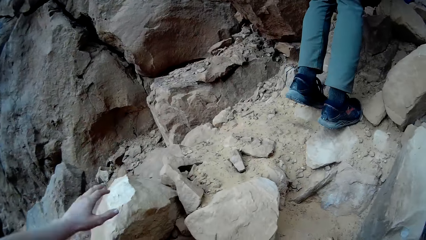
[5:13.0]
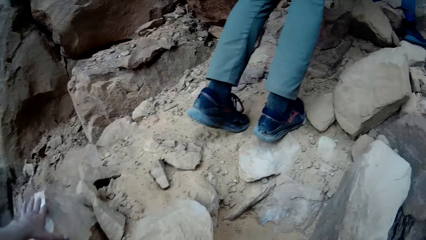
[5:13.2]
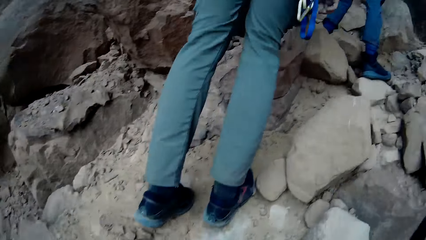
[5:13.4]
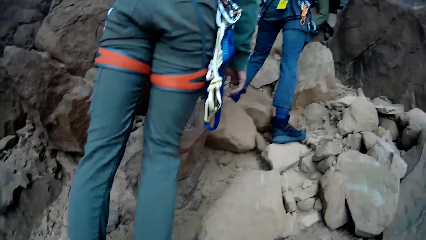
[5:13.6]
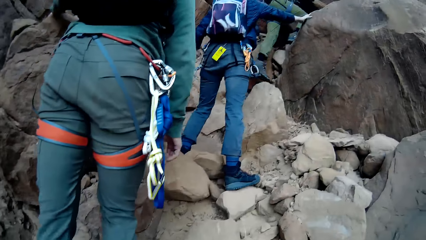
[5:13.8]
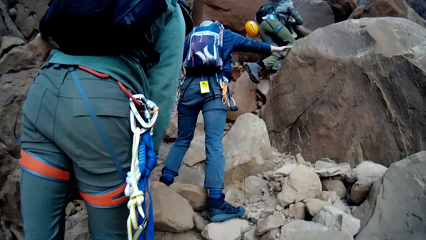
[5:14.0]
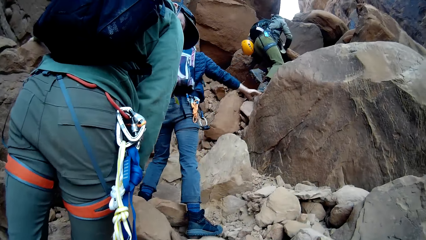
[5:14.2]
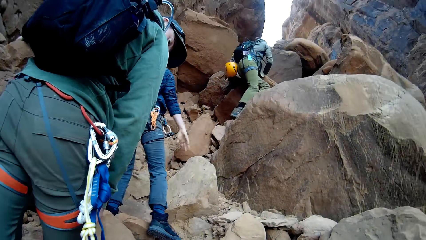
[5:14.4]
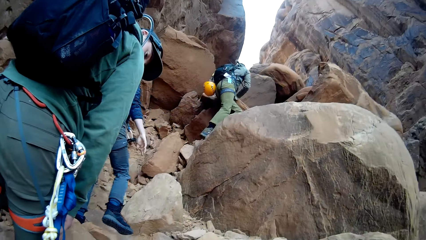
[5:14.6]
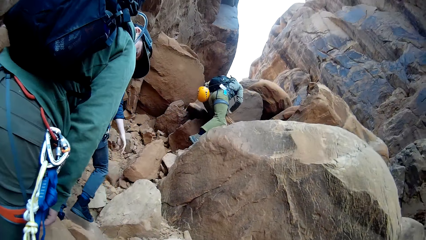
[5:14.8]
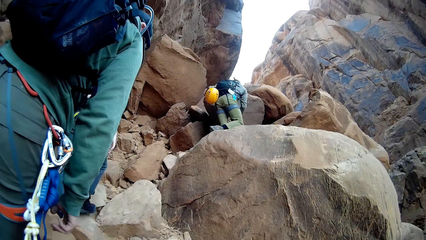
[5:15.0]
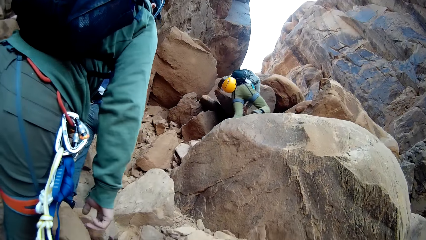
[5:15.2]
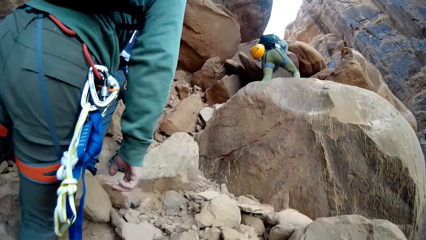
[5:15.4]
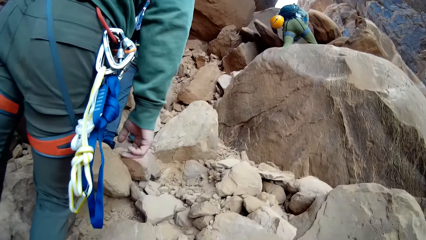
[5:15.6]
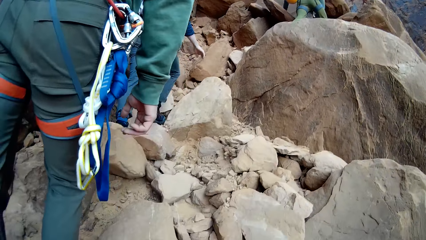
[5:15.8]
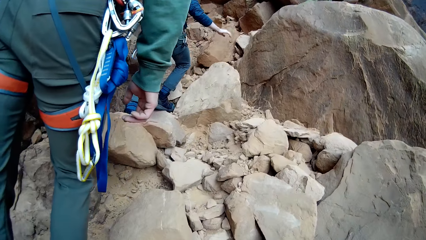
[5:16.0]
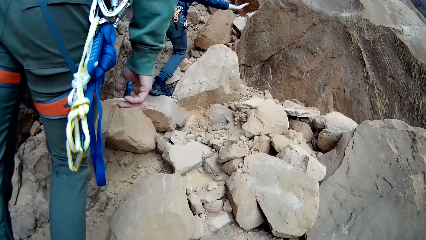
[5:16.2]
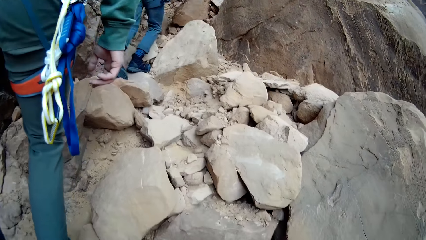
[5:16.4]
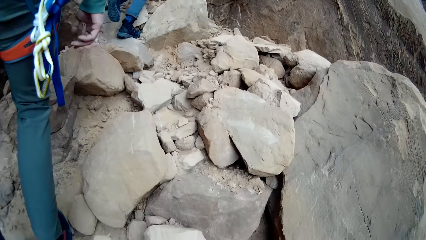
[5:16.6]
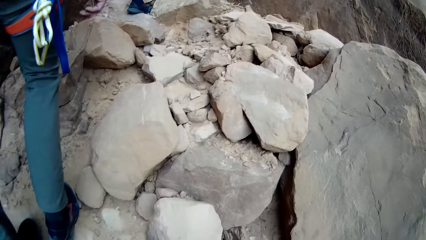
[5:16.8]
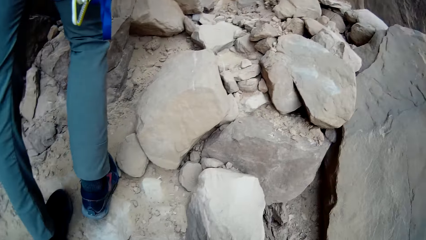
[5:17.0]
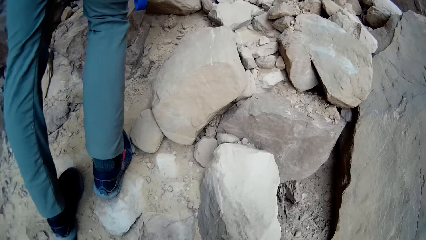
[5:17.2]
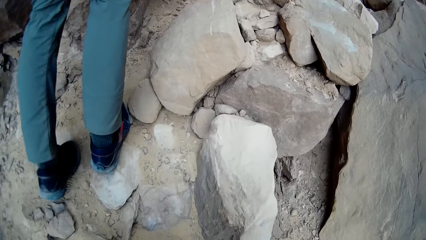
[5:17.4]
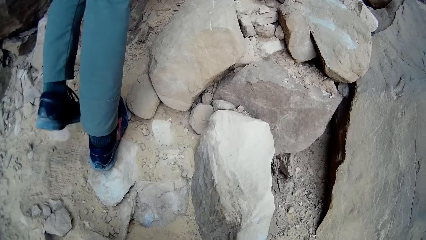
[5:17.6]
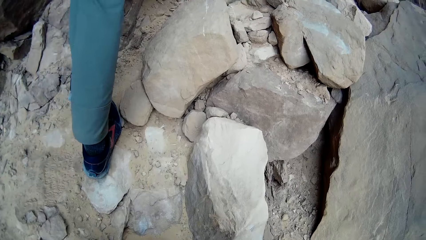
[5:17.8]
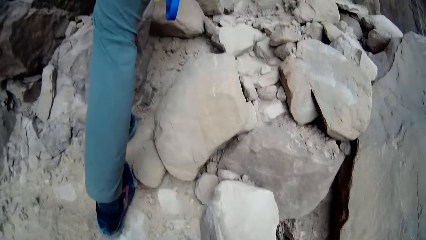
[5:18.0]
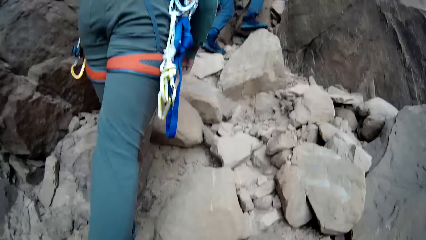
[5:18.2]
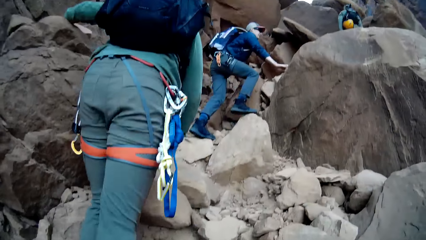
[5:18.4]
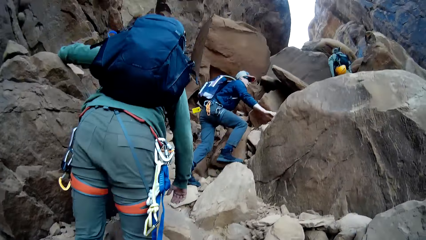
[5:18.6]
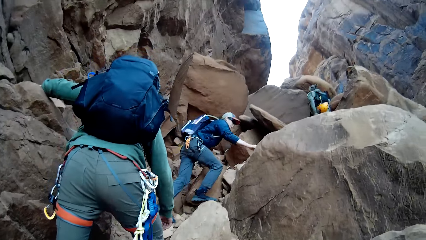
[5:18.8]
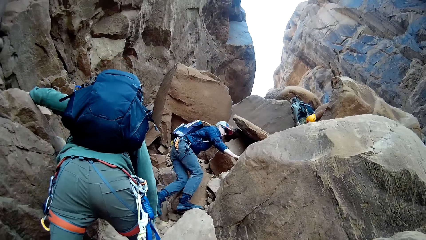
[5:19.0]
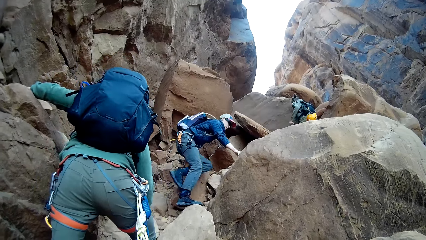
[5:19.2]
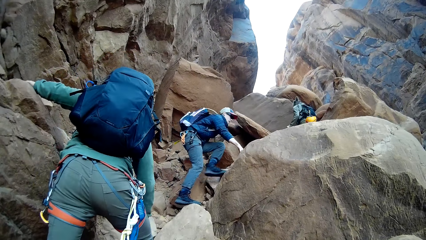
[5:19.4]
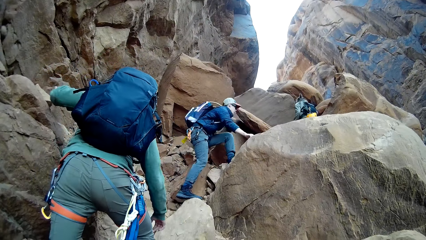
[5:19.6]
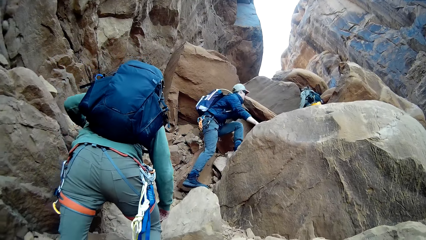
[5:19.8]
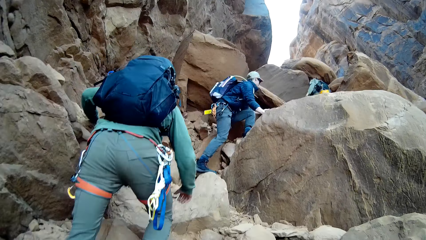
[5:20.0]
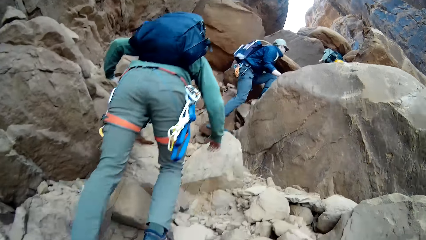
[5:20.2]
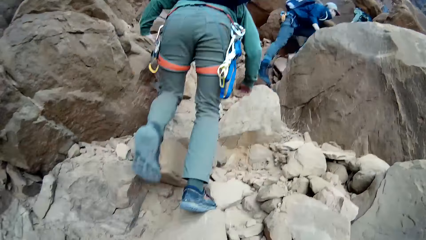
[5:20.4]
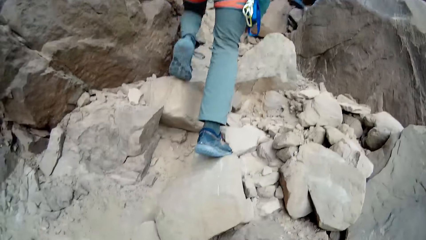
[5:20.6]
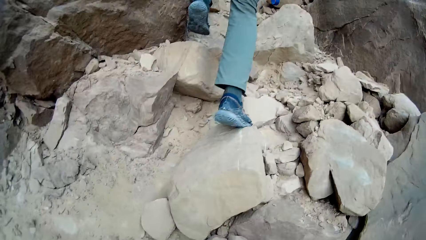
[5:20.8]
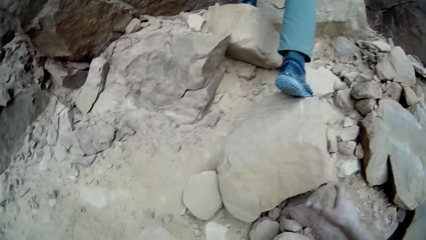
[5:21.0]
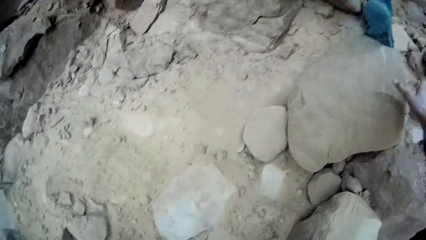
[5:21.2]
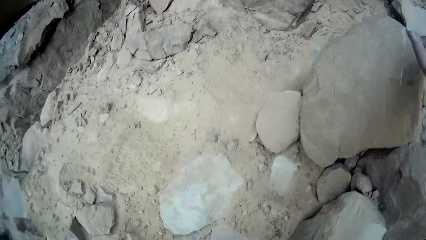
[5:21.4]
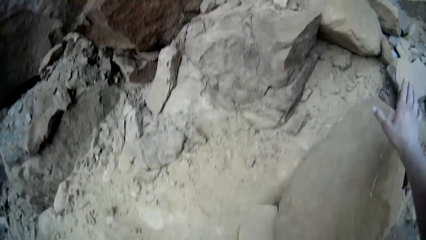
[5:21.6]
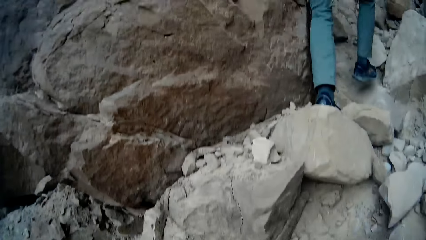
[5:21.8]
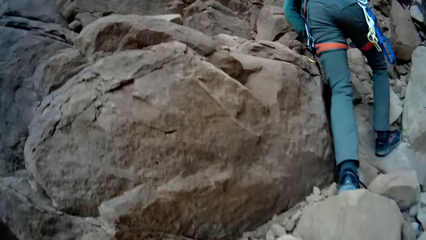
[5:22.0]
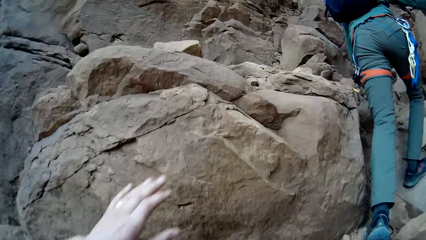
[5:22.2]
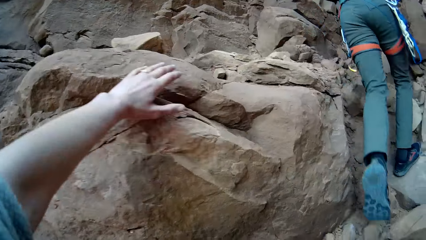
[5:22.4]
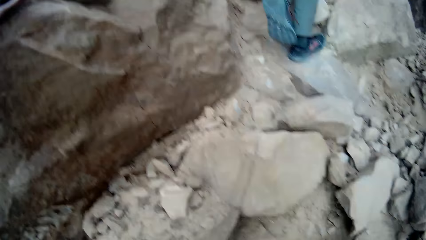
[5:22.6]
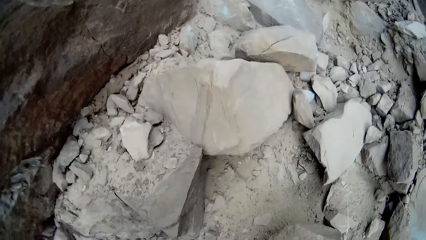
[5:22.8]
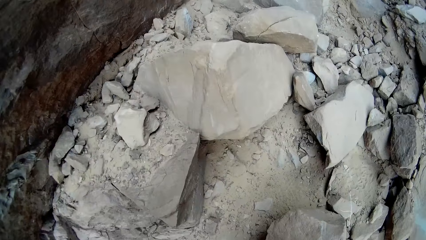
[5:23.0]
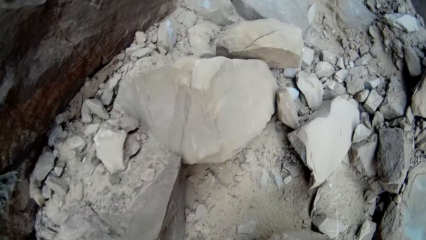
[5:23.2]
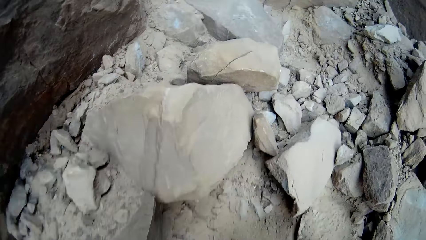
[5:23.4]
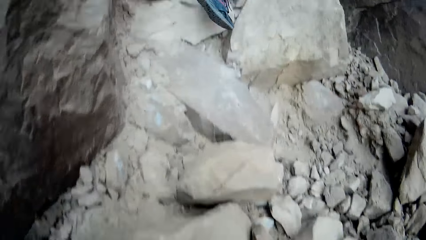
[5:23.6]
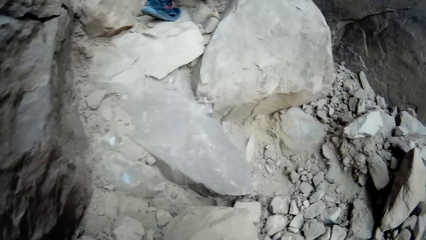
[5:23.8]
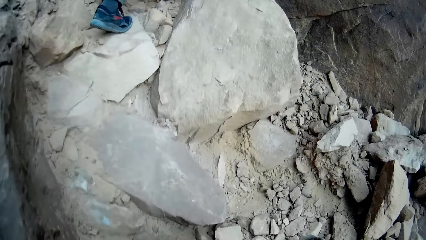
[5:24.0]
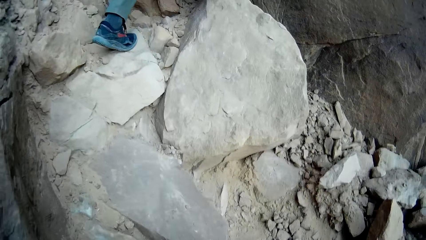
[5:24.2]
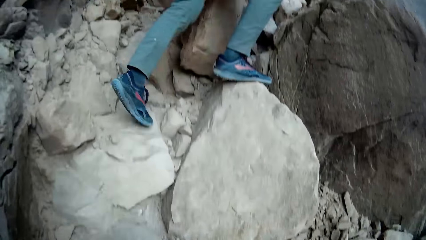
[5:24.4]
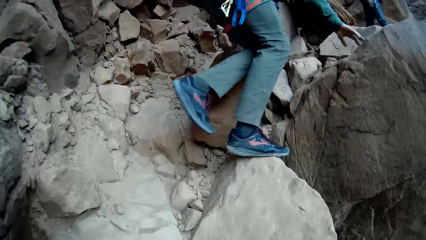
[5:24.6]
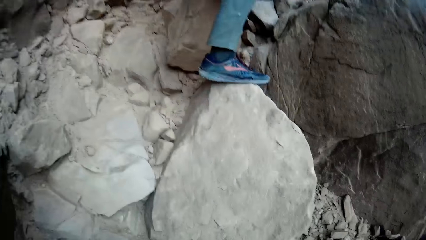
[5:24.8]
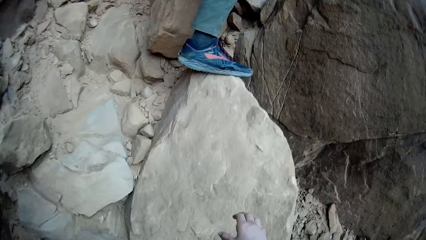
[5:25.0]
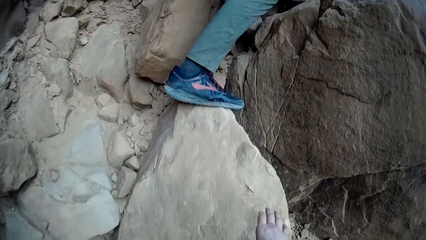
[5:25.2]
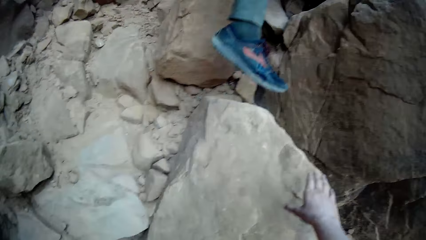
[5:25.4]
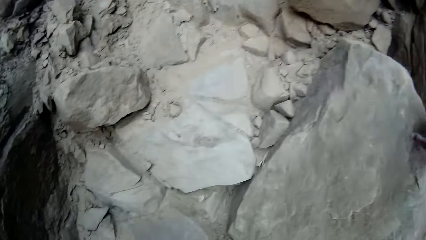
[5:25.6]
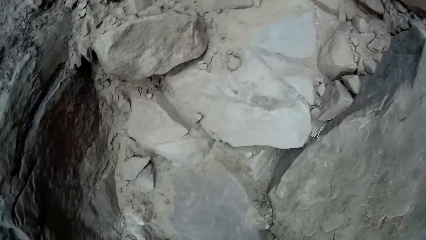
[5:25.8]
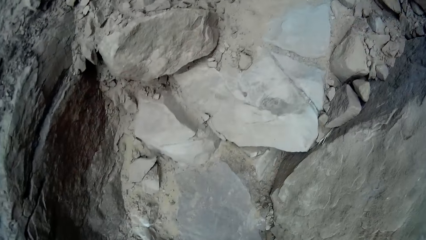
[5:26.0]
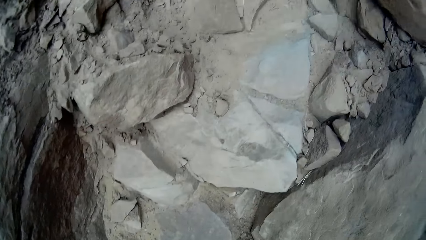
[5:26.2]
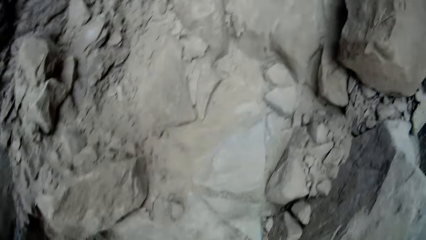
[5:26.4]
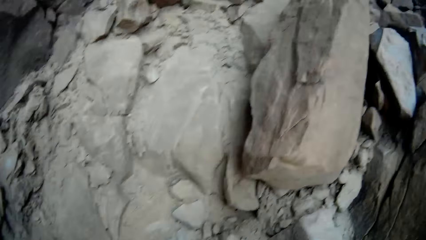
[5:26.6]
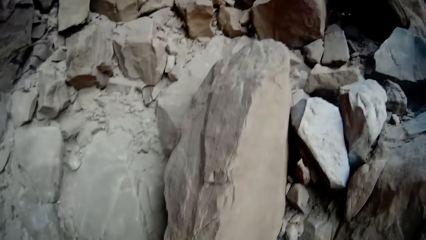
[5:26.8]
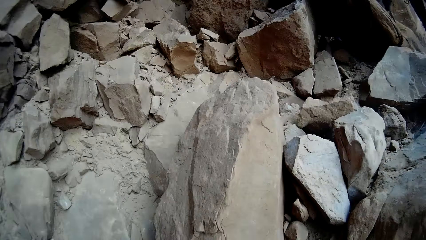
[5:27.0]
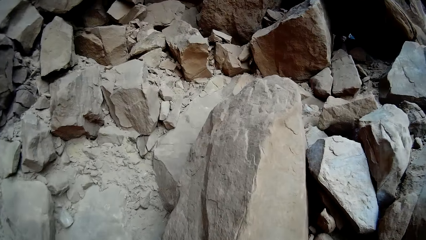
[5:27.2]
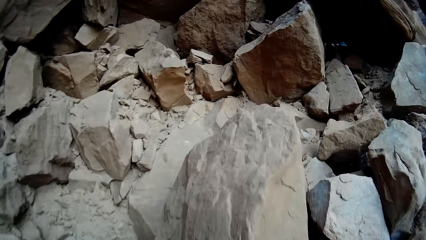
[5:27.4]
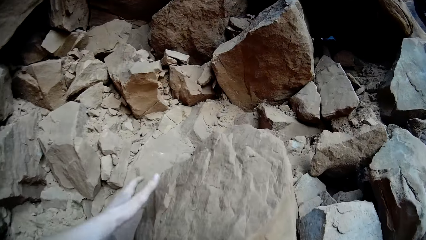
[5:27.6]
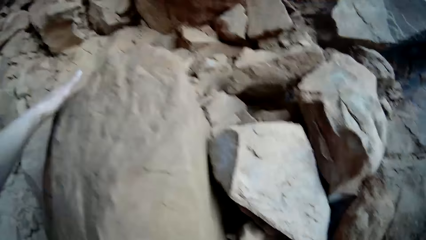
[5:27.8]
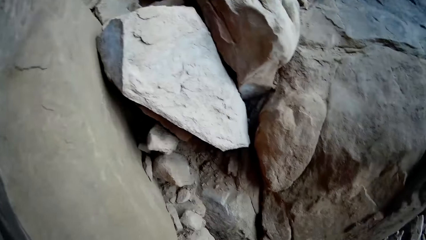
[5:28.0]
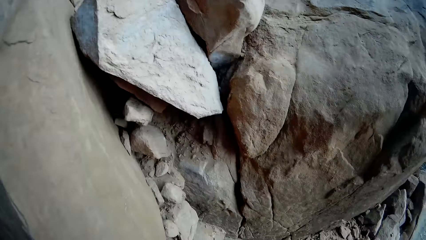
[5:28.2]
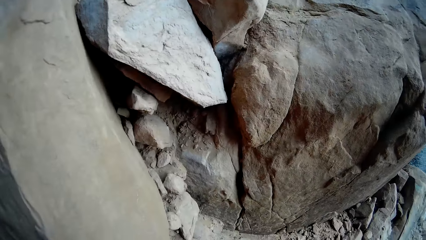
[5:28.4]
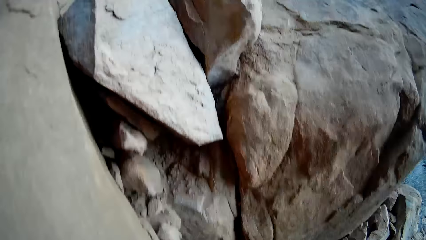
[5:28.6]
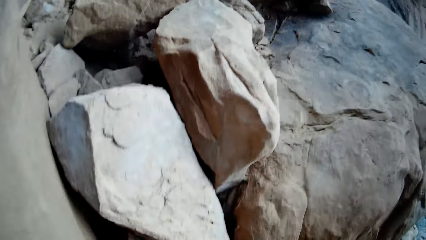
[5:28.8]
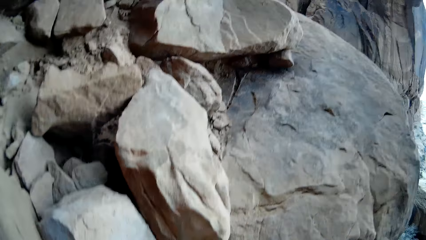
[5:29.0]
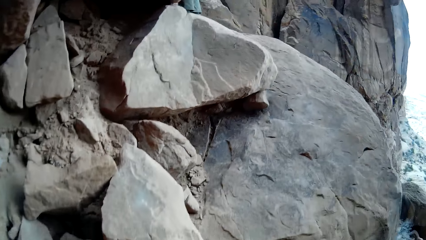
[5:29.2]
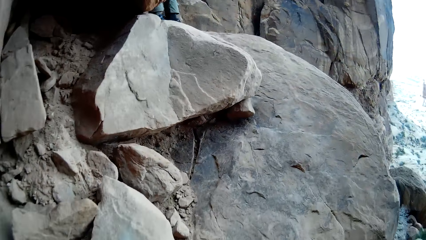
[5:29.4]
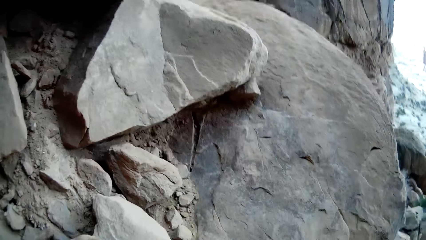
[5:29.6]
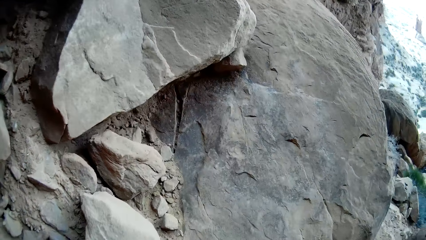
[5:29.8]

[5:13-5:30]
The camera wearer places his left hand on the rock. He stares at a man. He looks away from the man. He walks towards the man. He places his left hand on the rock. He walks towards the man. He places his right hand on the rock. He walks towards the man. He places his left hand on the rock.
